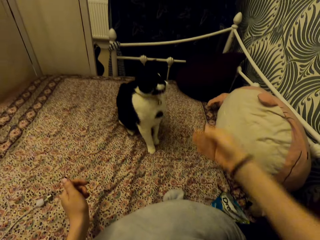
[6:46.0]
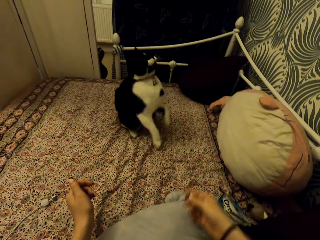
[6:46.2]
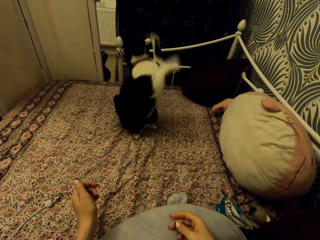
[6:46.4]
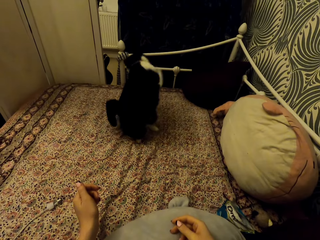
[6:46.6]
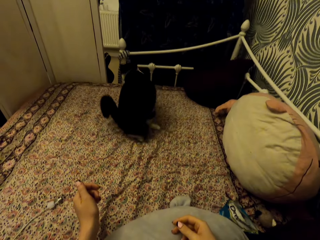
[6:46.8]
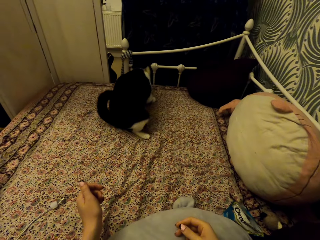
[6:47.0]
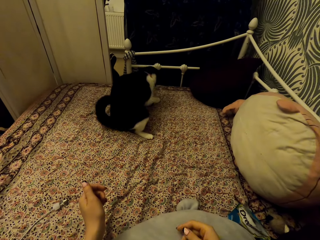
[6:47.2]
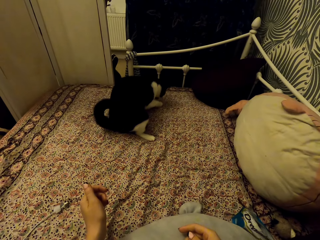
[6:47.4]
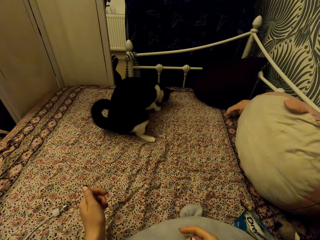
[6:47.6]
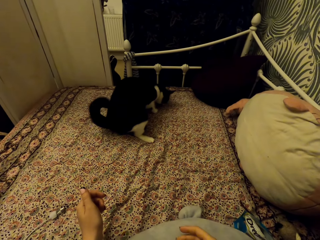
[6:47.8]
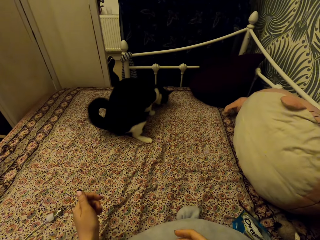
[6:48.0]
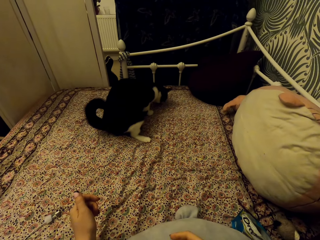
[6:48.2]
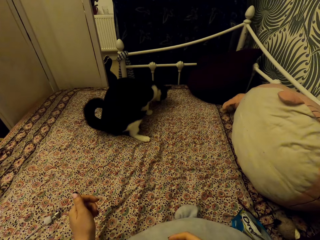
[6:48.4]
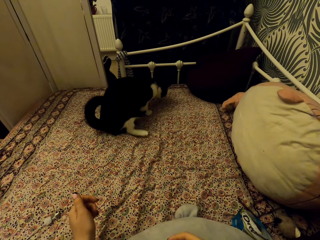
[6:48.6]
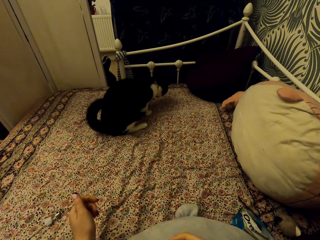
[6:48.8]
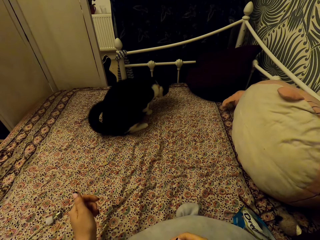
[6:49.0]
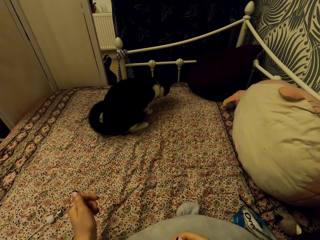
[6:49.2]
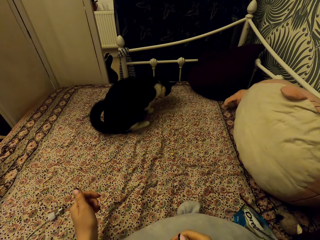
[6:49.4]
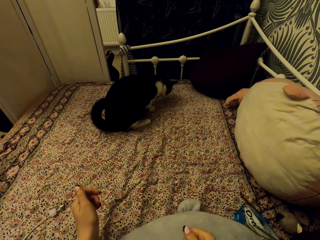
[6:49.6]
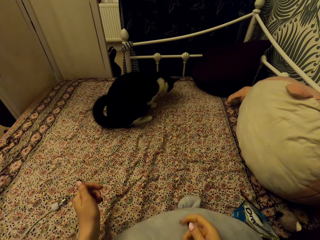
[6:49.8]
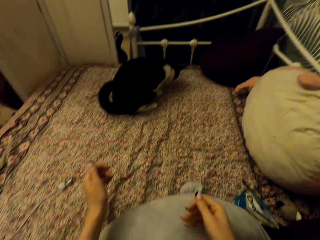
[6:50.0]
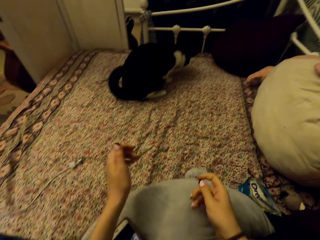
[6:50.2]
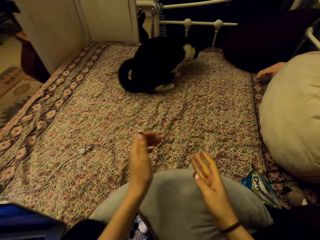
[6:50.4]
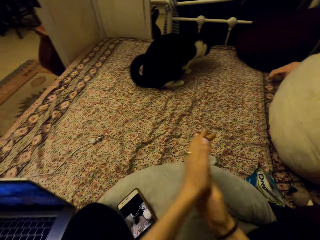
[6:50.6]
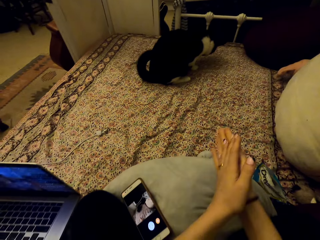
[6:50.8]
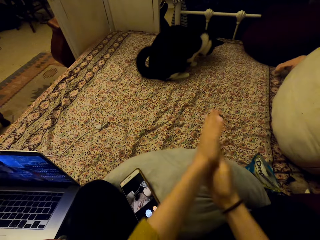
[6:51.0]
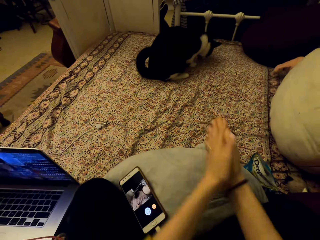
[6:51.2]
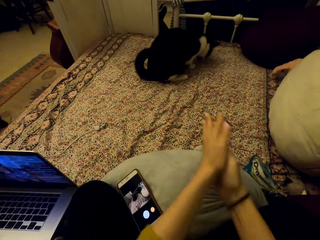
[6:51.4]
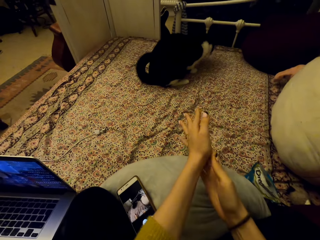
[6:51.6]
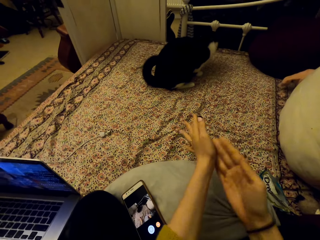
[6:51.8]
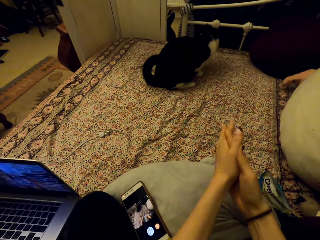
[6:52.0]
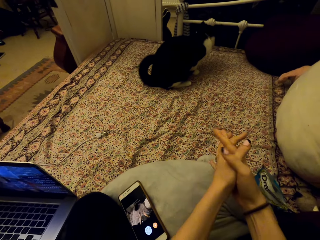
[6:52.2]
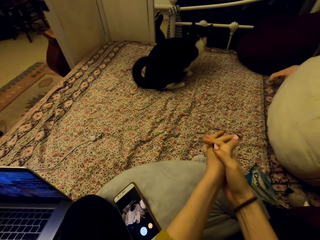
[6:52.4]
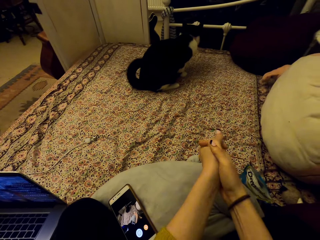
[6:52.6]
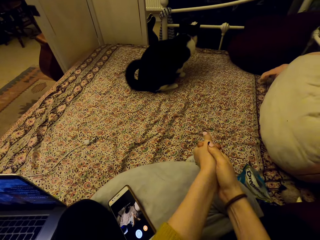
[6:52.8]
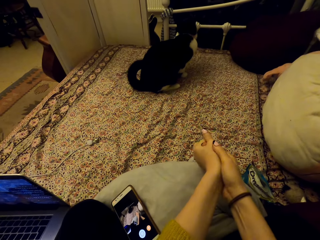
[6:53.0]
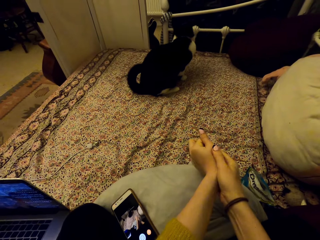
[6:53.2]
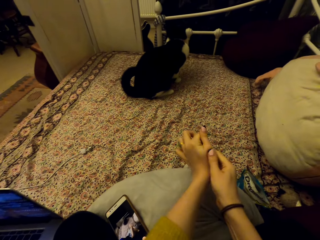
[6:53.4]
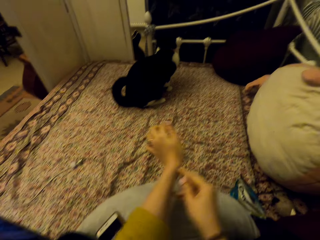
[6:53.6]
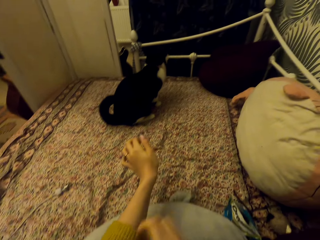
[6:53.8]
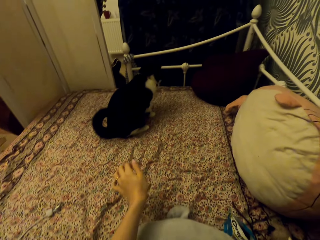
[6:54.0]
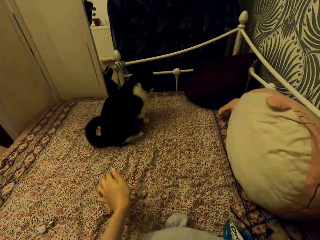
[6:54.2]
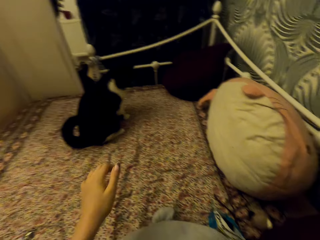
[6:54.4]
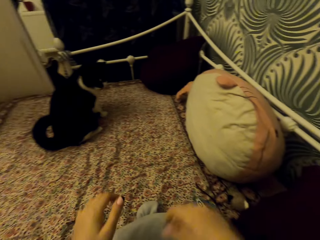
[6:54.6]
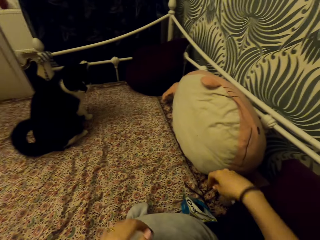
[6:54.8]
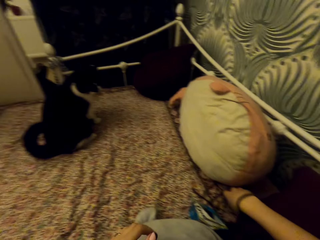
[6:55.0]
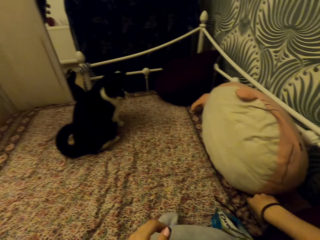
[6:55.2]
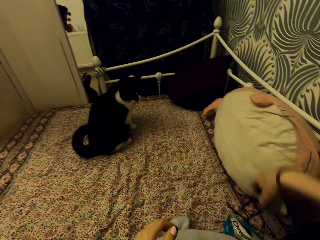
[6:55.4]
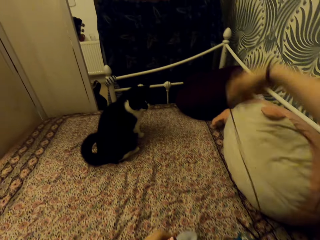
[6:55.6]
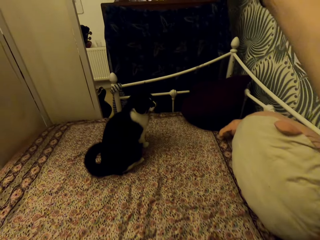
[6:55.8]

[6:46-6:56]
The camera wearer throws the dreamies up. She looks at the cat. She rubs her hands against each other. She pulls up her sleeve.

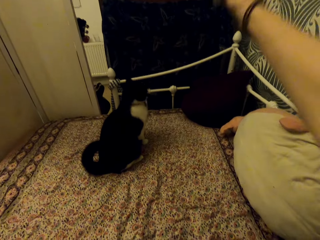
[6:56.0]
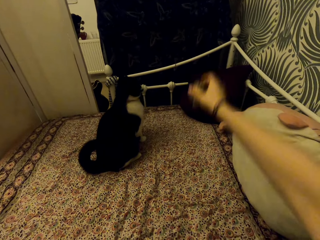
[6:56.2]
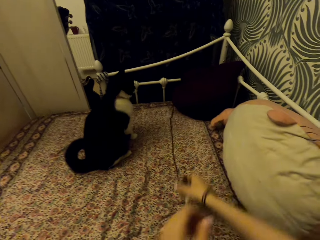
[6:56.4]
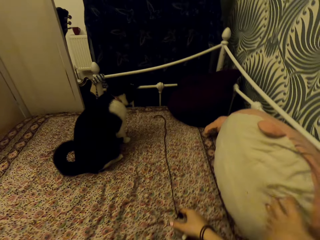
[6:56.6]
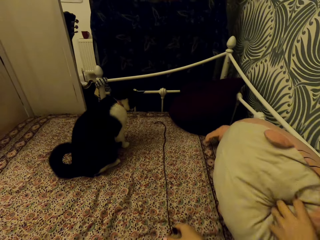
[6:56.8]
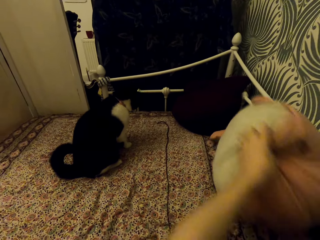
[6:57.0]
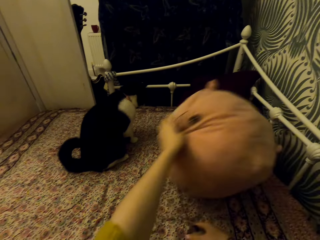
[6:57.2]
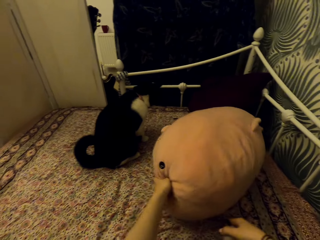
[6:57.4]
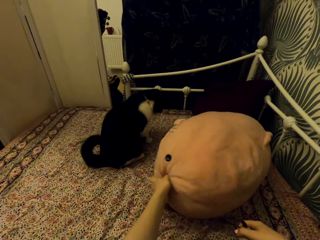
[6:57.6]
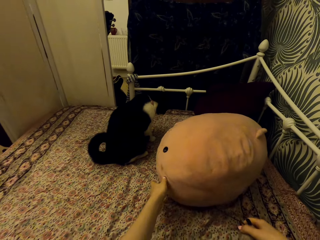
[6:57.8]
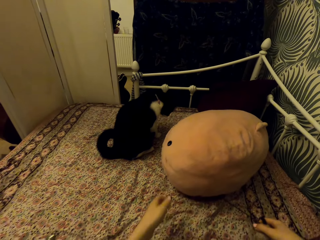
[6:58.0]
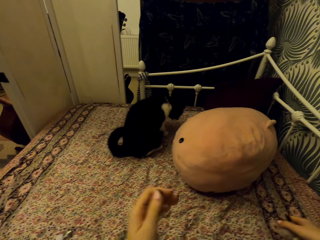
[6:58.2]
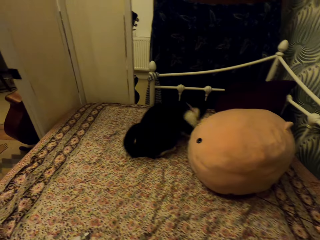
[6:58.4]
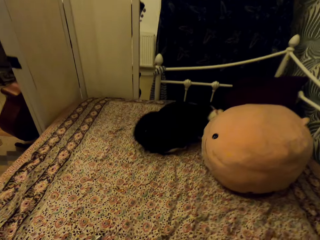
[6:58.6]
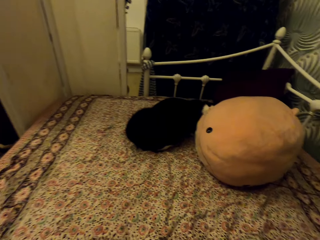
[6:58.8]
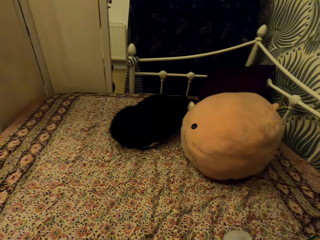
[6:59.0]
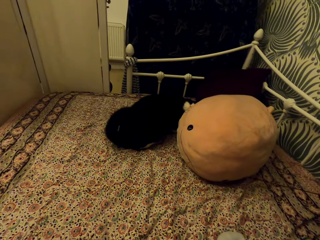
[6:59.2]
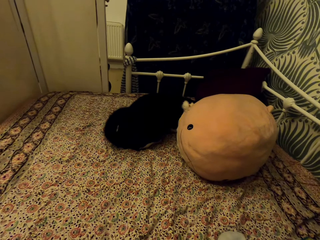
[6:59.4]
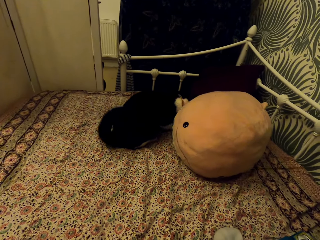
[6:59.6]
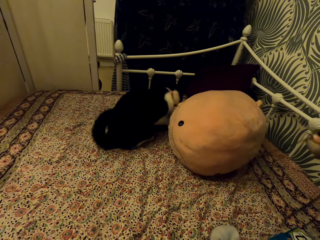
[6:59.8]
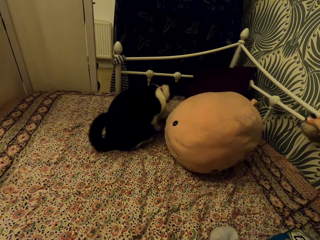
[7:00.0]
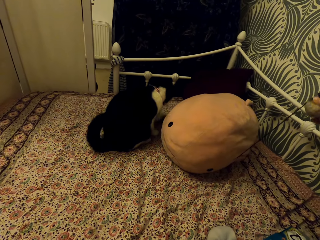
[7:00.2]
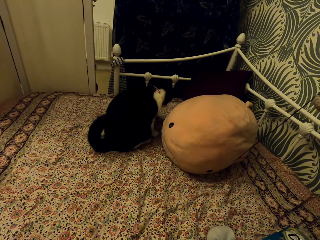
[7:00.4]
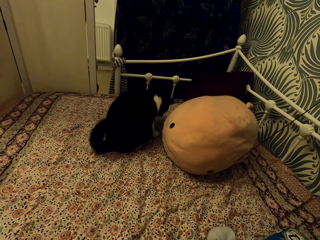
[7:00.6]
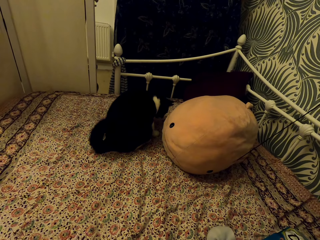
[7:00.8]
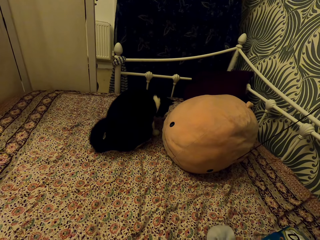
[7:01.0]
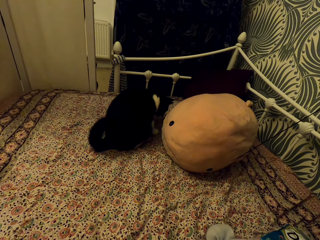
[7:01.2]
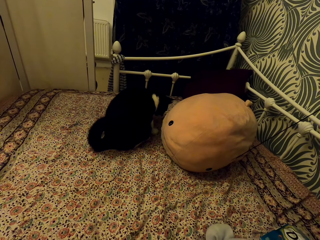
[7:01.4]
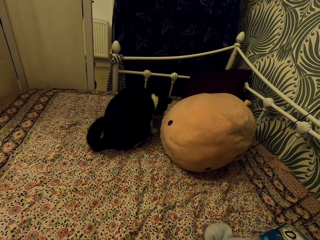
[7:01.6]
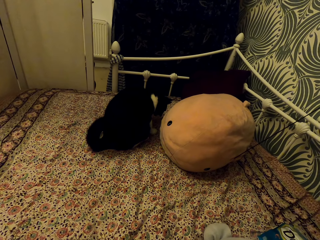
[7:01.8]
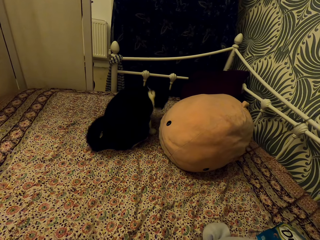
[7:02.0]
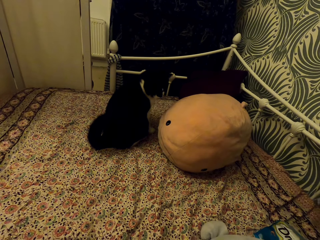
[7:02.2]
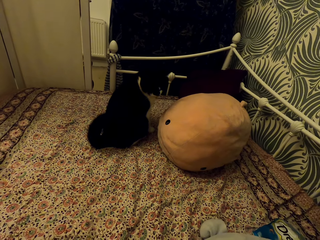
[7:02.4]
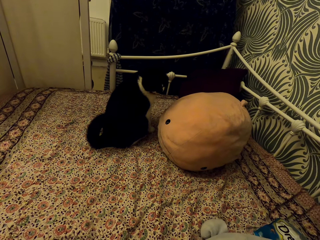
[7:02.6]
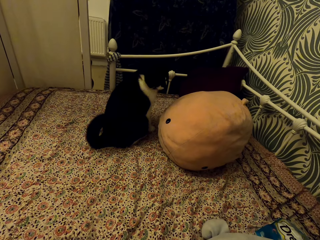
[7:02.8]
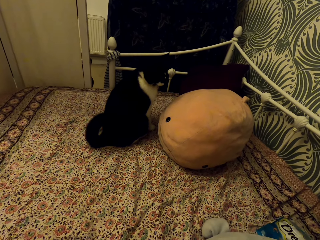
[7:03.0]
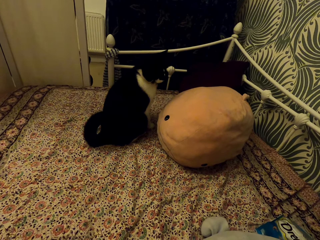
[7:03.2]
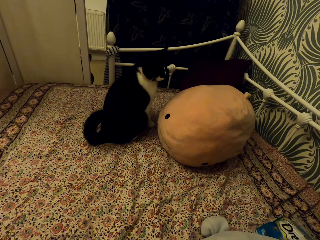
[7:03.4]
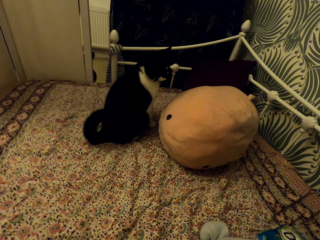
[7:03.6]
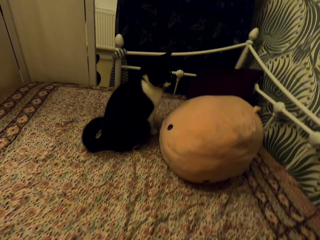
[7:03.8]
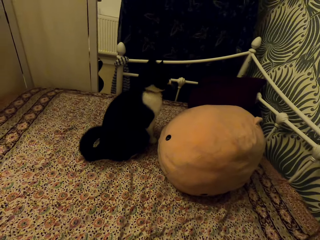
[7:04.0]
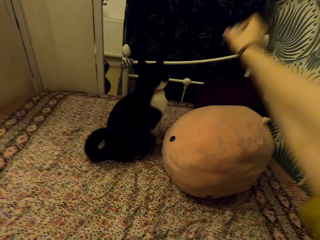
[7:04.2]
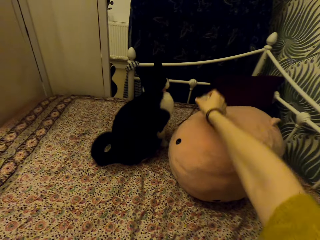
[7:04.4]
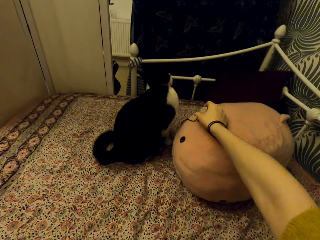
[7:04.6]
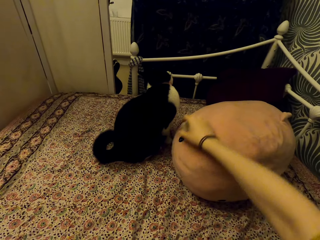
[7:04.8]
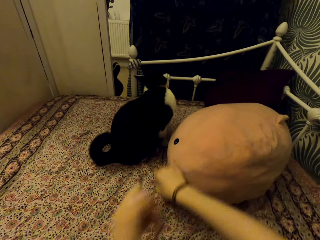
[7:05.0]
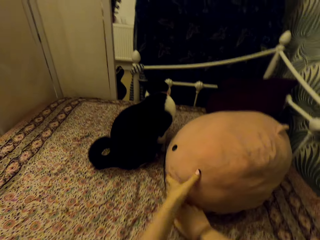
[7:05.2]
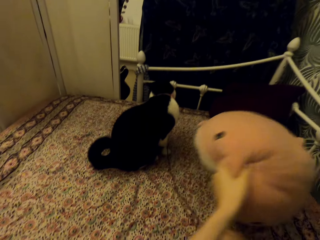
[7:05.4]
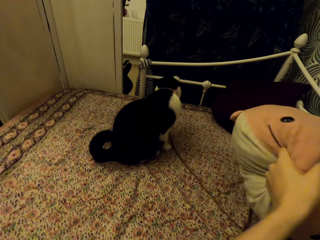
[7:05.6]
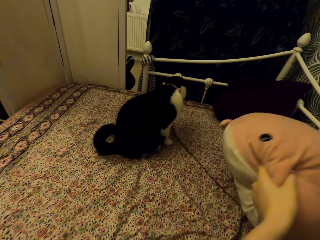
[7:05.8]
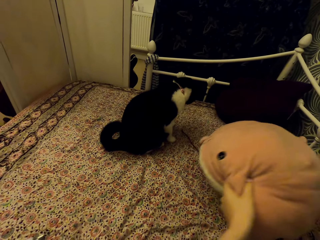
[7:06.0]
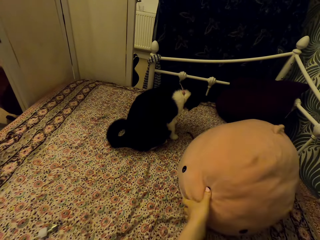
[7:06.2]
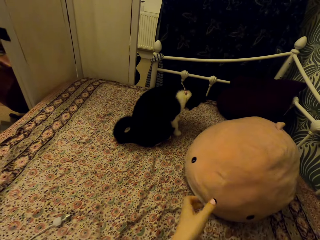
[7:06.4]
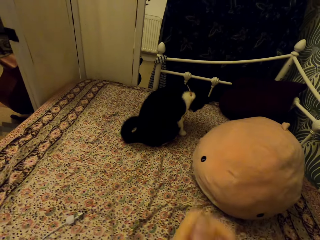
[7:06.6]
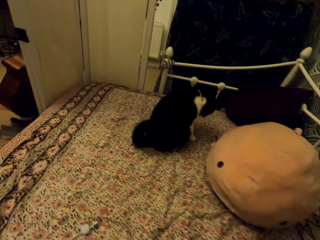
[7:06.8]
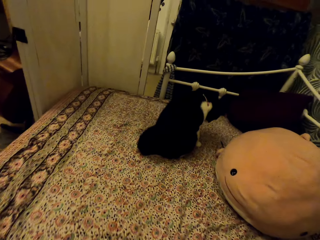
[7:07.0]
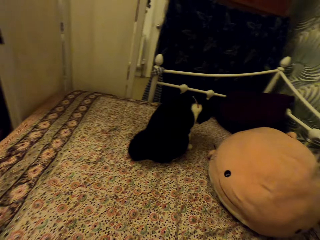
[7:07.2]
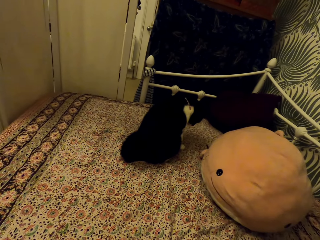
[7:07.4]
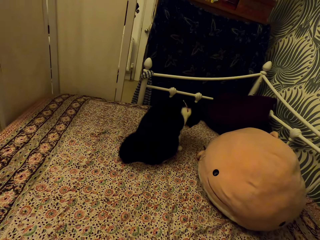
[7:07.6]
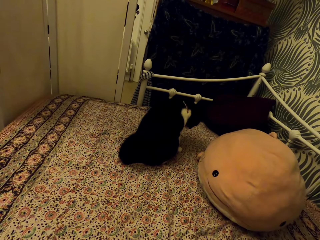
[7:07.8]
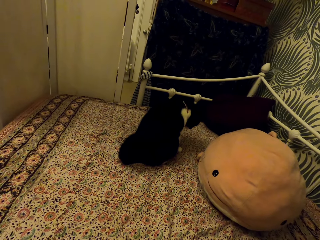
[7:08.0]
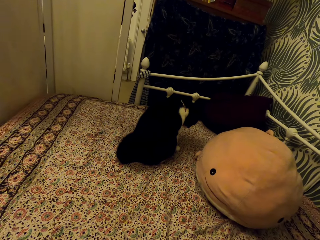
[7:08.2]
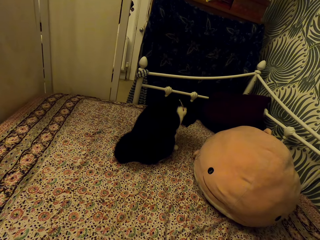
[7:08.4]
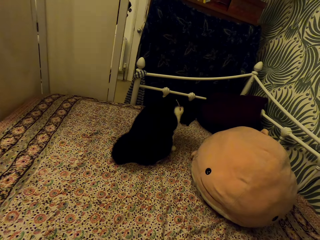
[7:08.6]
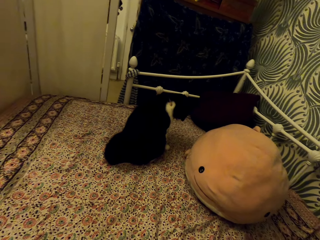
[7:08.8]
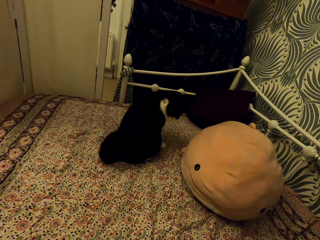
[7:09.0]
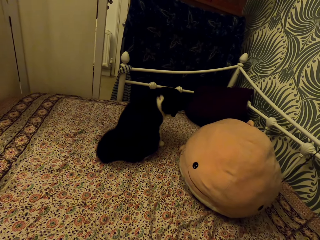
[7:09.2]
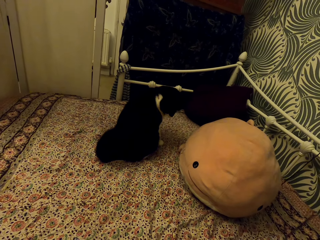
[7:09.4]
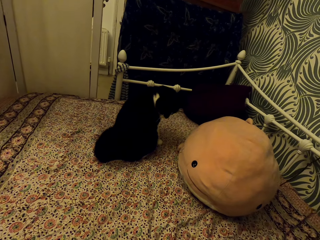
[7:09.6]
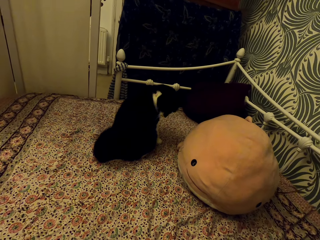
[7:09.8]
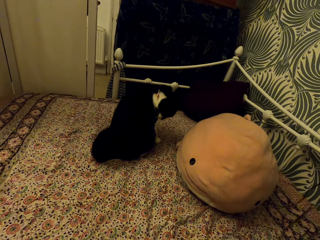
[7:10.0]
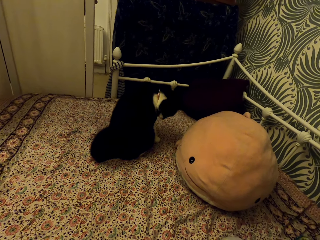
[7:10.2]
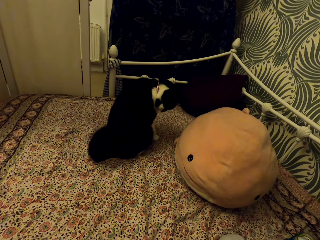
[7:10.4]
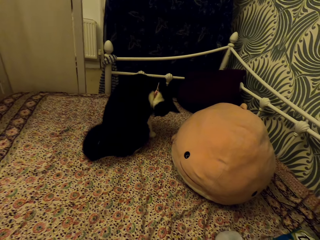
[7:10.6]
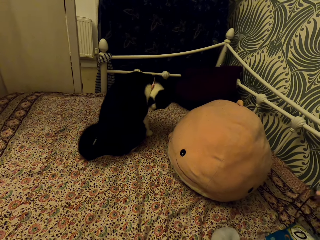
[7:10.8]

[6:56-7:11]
The camera wearer picks the cat toy from the carpet. She moves the fish stuffed teddy bear or pillow on the bed. She plays with the cat. She pulls the cat toy under the fish stuffed teddy bear. She places the cat toy on the fish stuffed teddy bear. She moves the pillow. She places the cat toy under the fish stuffed teddy bear. She pulls the cat toy under the fish stuffed teddy bear. She plays with the cat.
